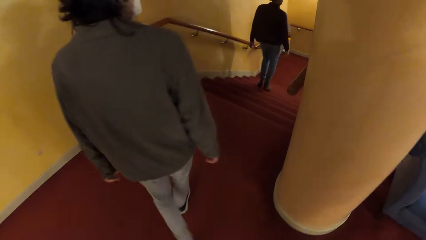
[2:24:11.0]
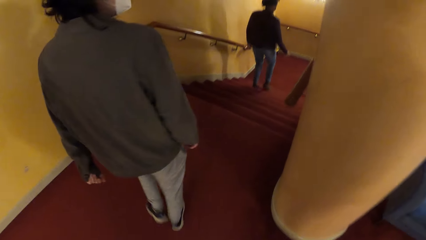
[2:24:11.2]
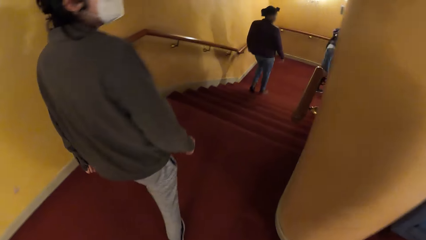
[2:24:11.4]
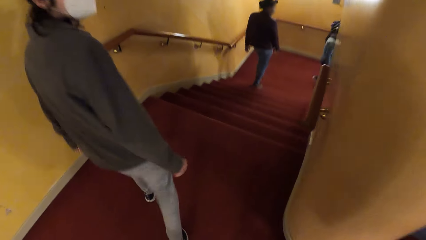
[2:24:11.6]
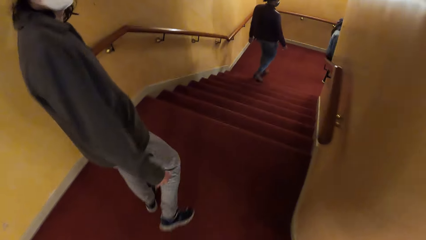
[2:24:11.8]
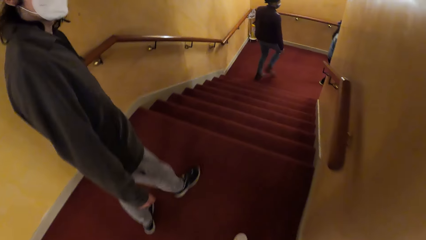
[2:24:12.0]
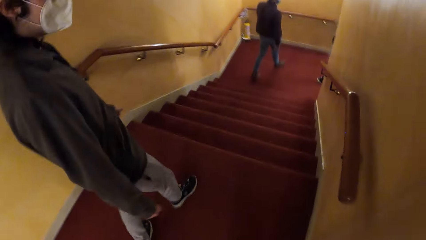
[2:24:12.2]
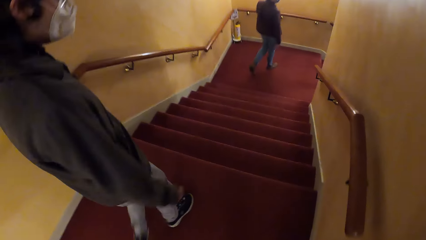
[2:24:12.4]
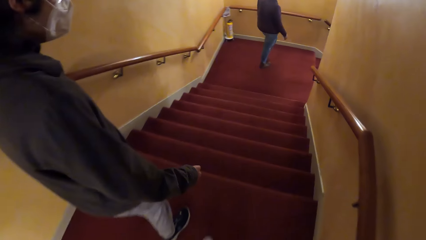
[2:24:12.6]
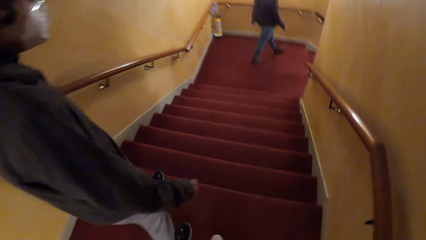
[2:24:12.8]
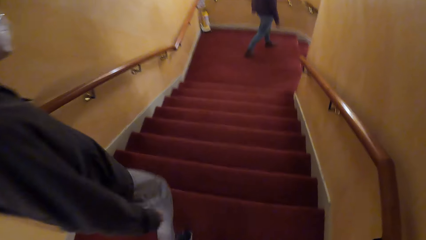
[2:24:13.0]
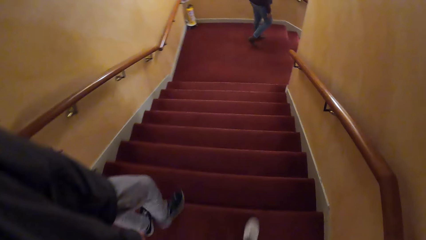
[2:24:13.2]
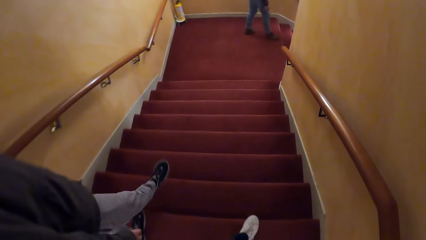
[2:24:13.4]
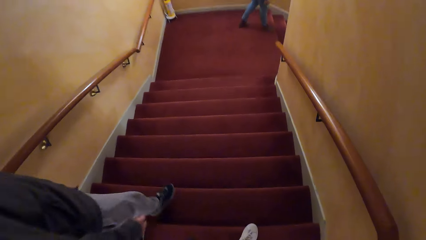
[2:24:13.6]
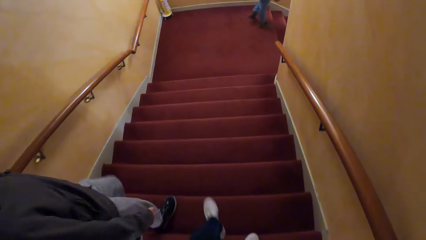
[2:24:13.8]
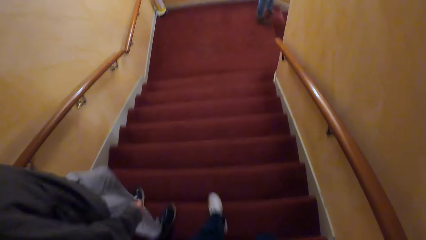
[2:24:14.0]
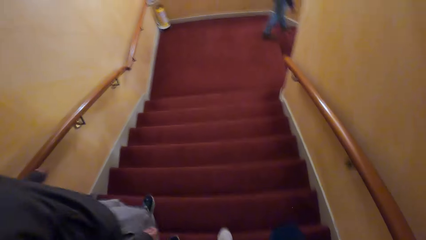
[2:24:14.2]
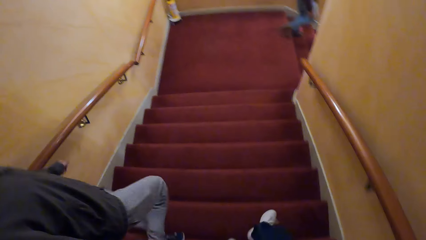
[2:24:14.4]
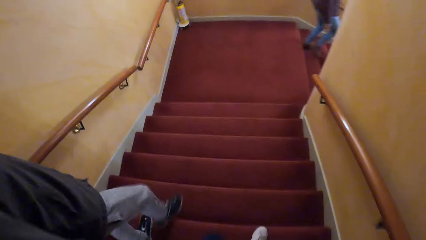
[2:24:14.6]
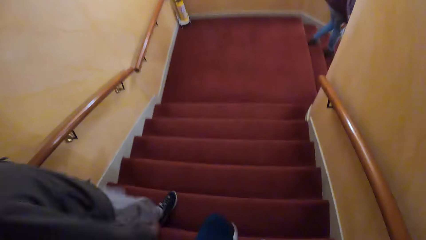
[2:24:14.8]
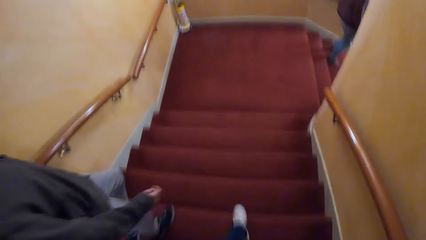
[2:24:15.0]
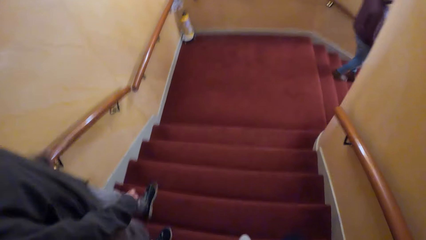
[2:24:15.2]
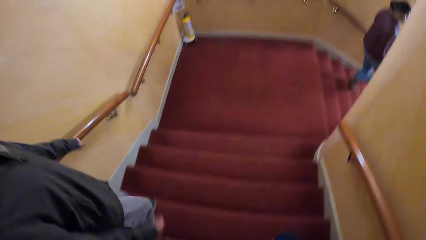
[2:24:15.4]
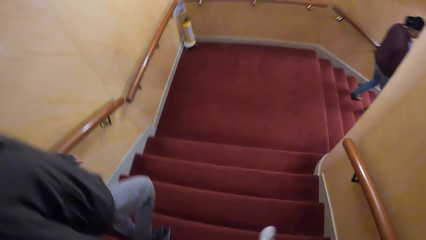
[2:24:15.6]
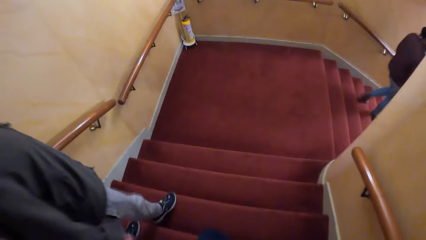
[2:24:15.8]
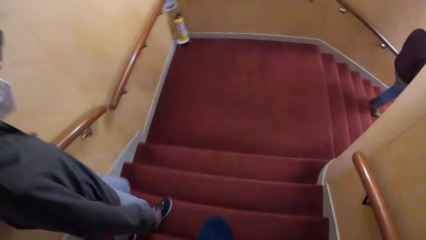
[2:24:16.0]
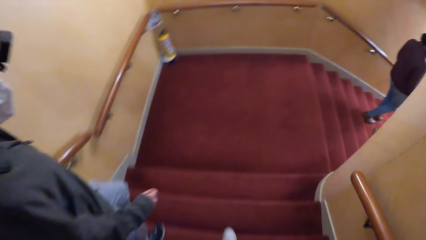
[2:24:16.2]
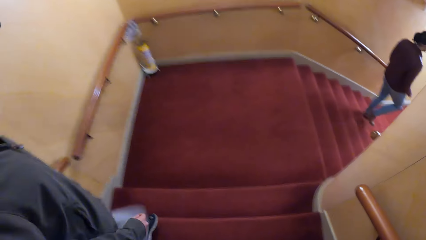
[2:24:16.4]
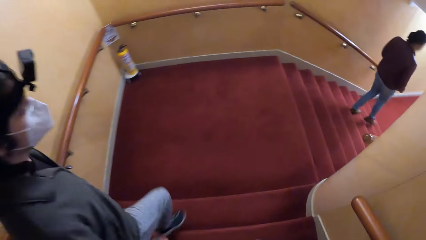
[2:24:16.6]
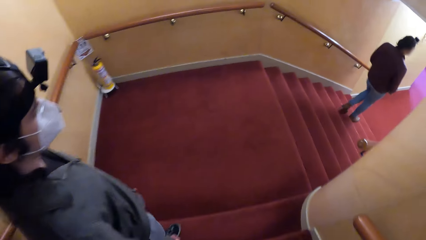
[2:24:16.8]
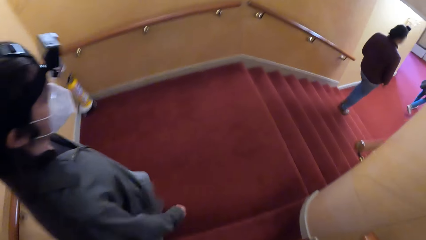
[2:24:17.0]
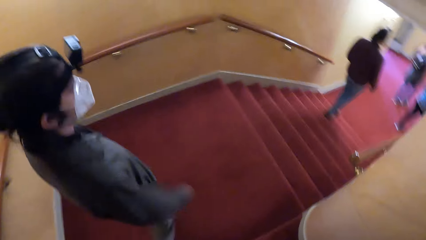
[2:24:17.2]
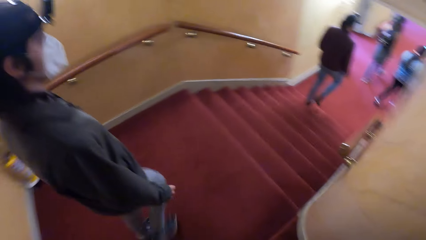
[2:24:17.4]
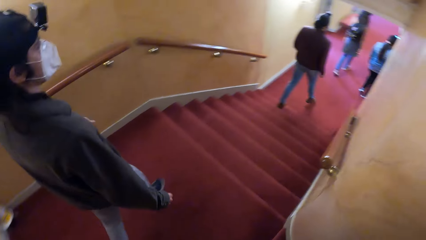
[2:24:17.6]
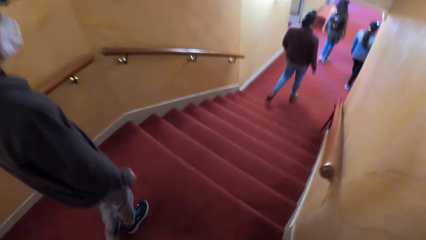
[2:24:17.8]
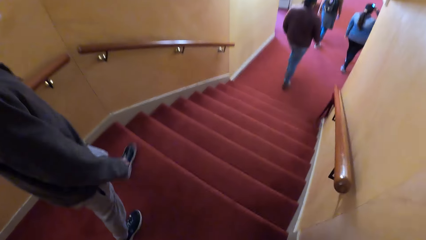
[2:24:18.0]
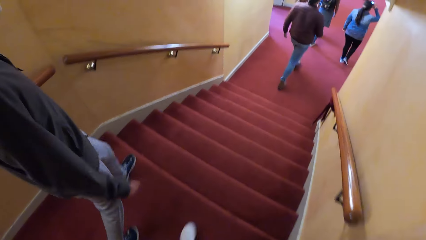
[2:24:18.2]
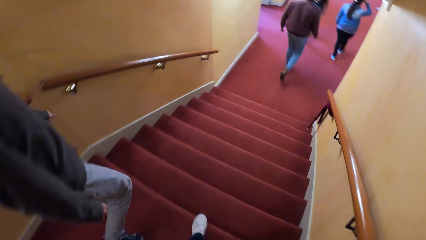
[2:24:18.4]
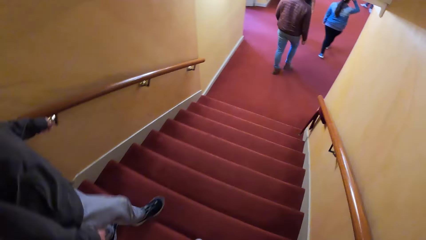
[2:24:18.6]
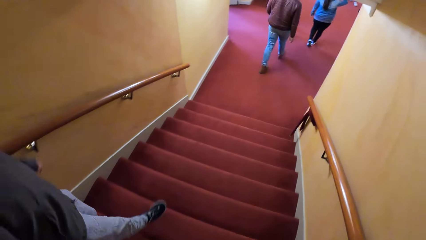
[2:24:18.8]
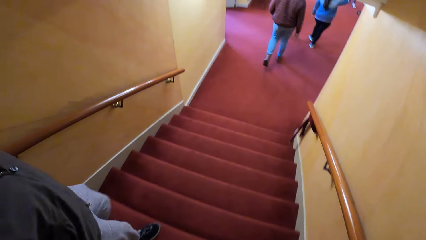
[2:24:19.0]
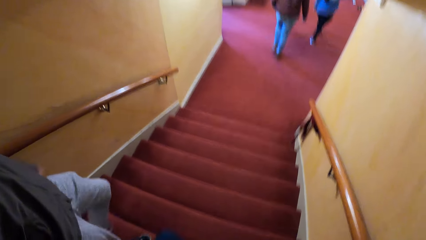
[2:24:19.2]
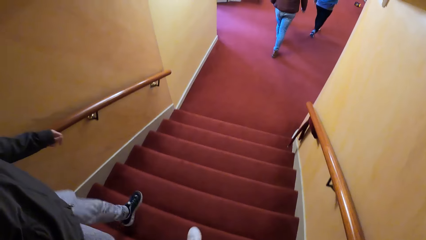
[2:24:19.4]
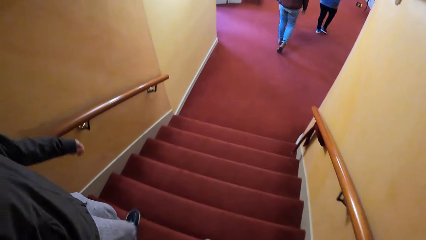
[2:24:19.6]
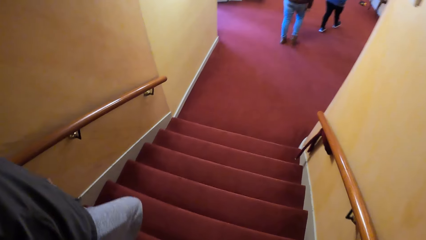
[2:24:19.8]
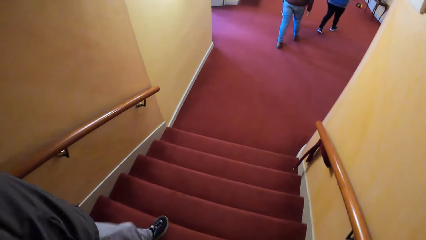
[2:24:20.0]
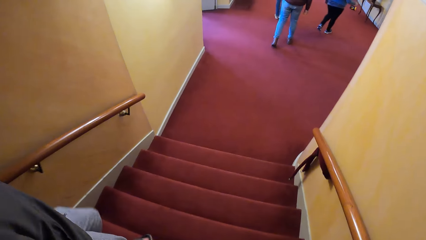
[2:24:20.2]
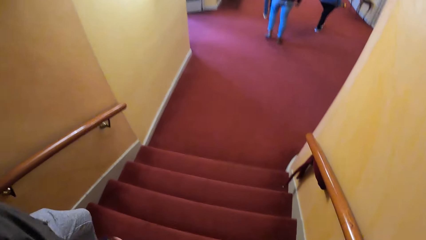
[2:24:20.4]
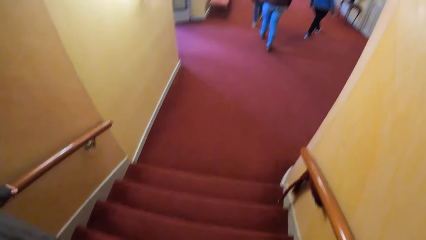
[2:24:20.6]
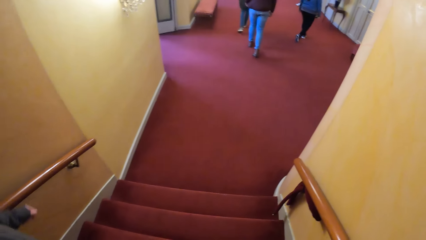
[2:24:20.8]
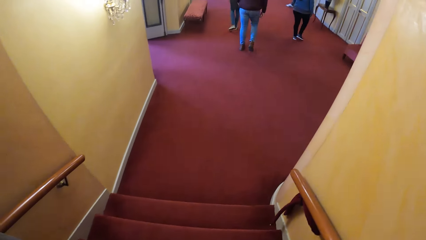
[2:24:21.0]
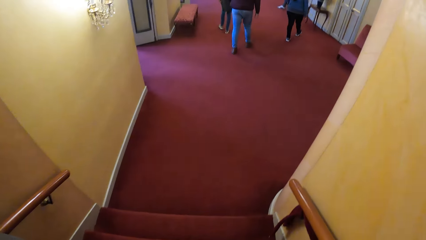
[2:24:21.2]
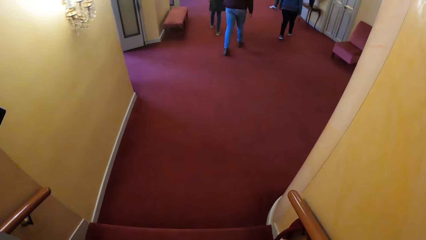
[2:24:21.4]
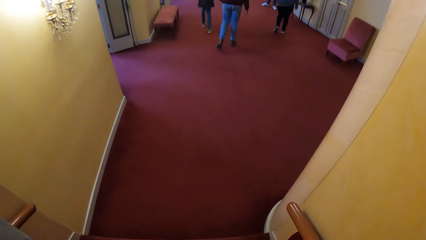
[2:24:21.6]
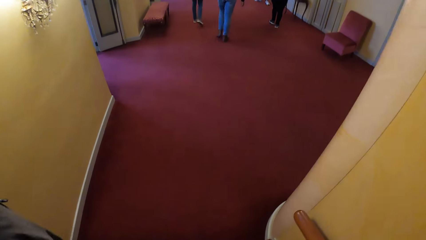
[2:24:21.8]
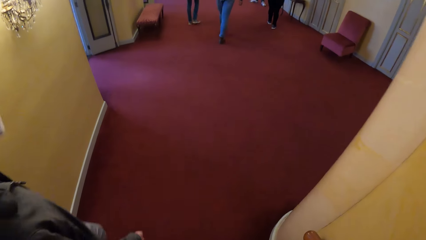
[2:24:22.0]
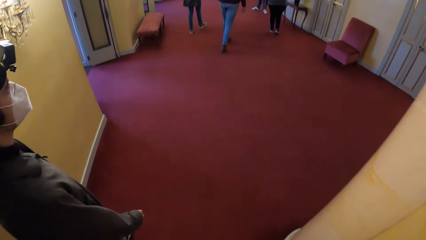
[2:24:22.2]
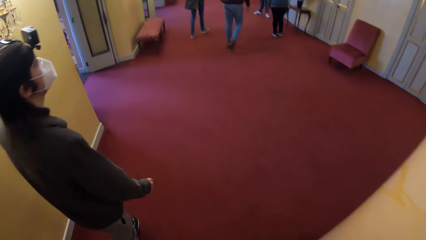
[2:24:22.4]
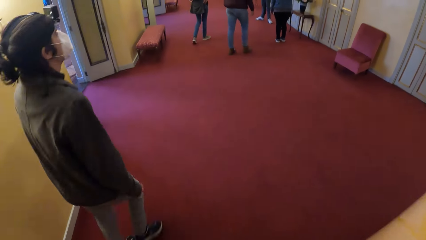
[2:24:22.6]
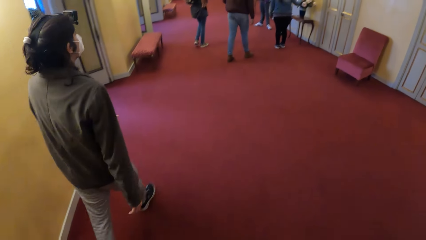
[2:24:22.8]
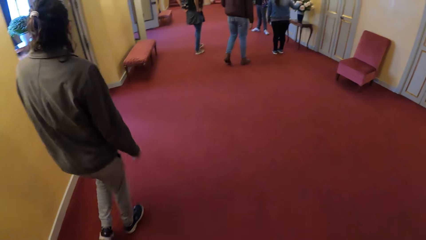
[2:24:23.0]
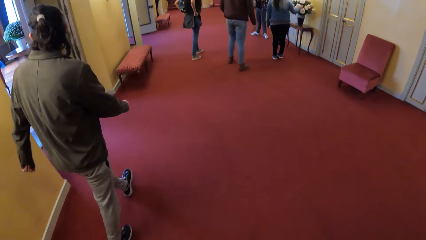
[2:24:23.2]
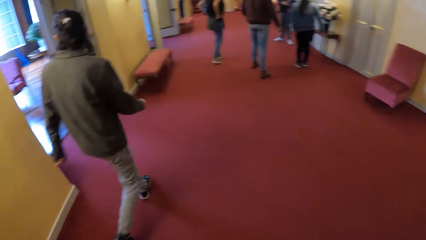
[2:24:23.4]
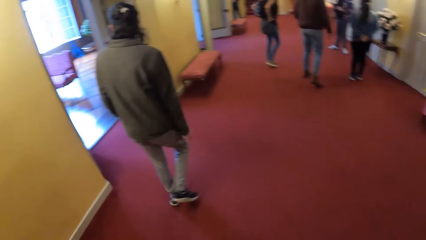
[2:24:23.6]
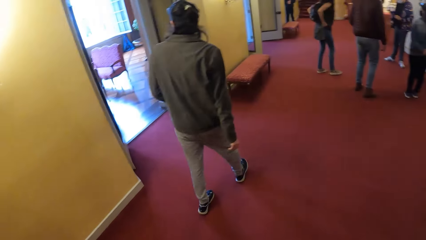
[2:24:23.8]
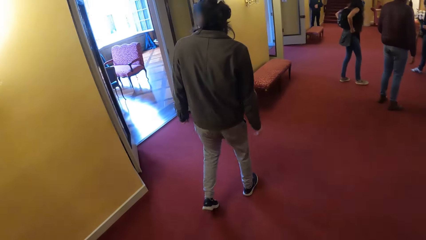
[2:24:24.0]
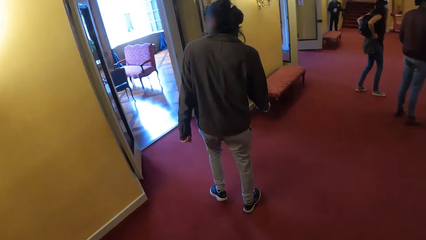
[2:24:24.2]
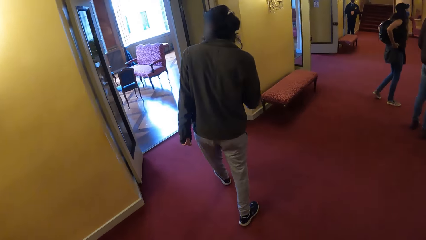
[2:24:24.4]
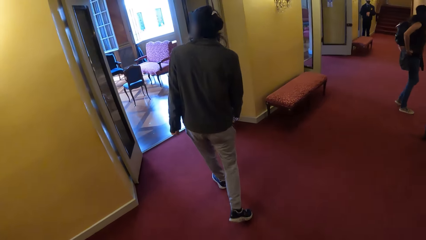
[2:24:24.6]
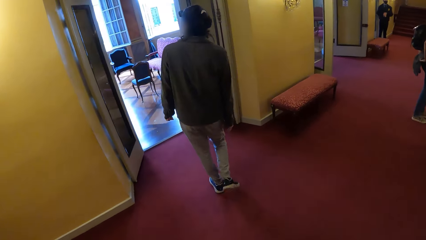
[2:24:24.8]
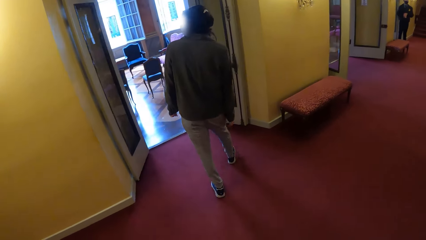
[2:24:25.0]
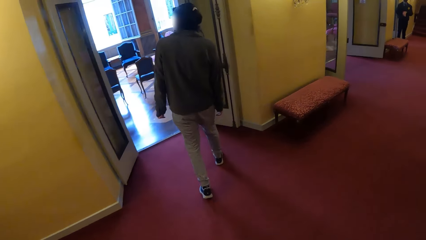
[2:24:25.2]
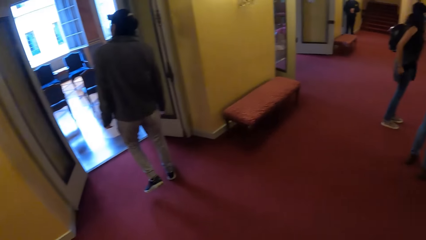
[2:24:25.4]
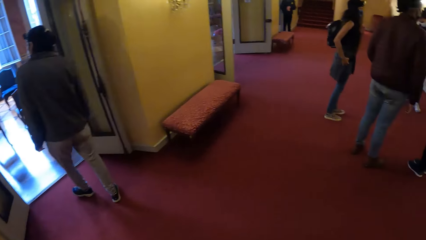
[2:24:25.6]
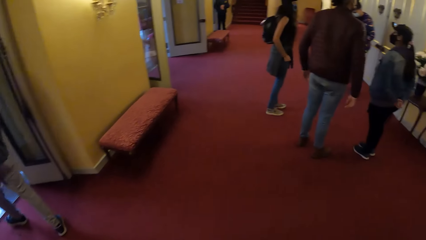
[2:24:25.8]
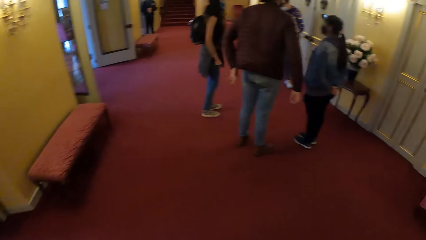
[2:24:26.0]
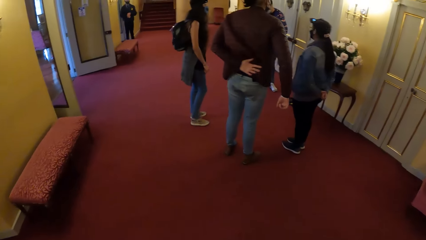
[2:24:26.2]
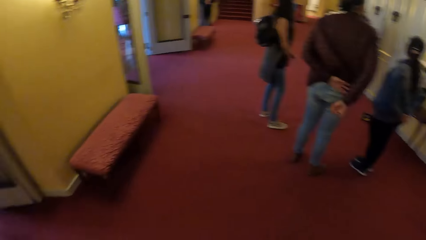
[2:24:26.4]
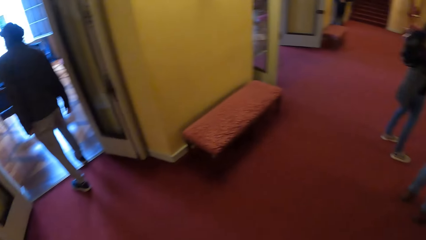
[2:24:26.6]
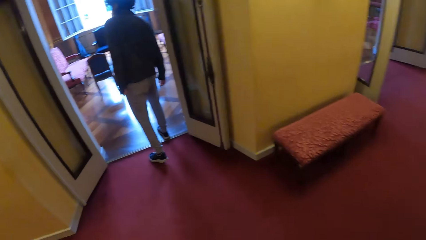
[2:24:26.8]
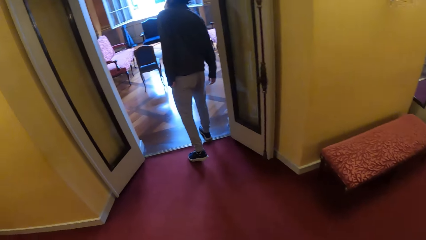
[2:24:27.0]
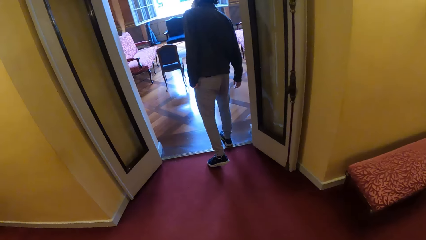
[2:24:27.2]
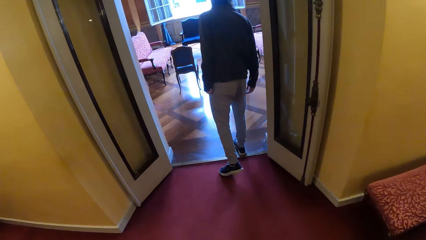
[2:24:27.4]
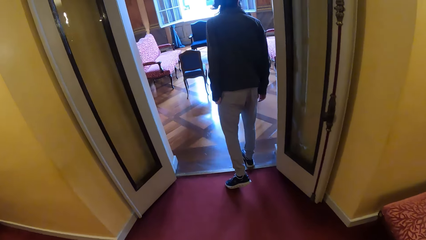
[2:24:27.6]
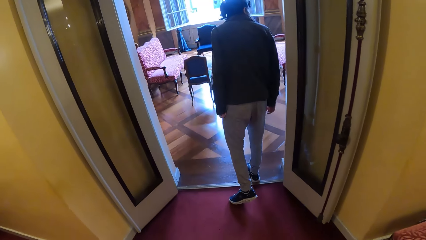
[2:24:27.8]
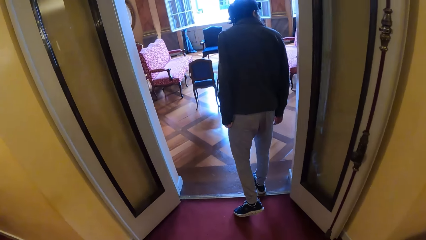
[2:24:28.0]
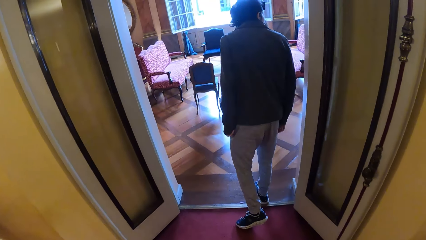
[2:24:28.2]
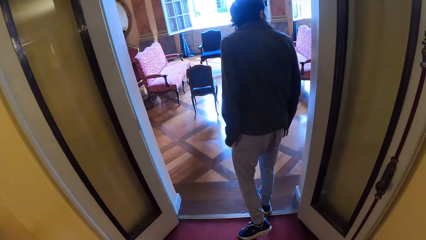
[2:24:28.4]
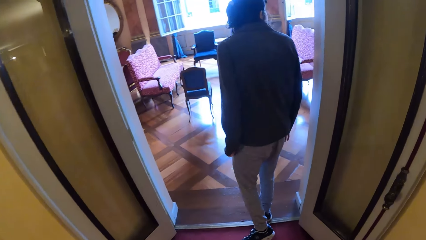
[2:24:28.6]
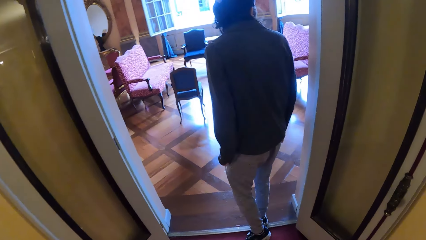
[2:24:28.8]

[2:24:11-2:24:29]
A man climbs down the stairs. The camera wearer climbs down the stairs. They walk around a room. They look around the room. They turn around the building.
